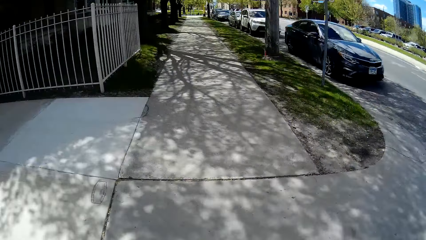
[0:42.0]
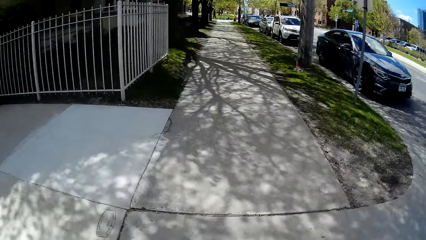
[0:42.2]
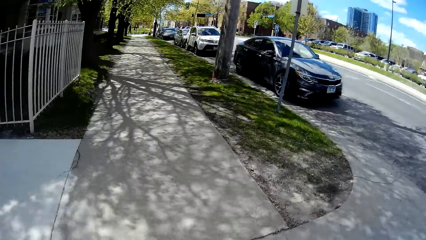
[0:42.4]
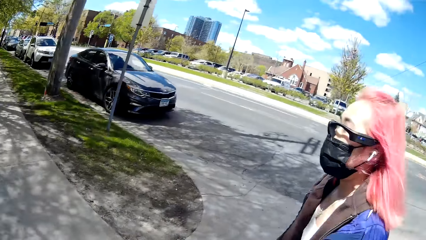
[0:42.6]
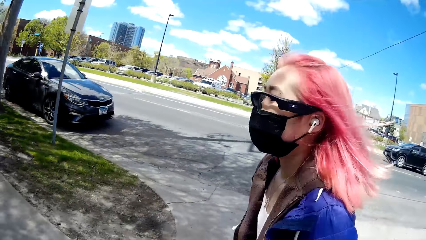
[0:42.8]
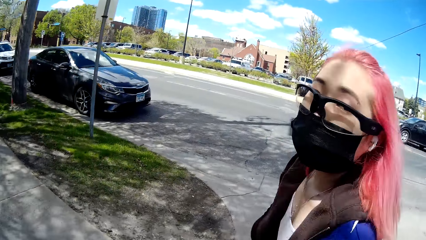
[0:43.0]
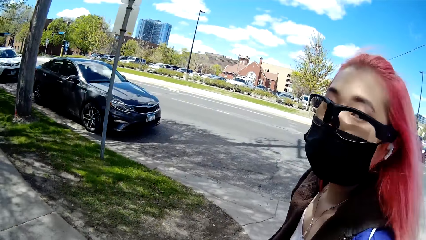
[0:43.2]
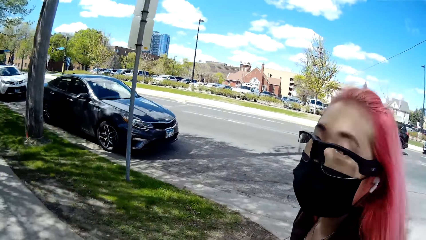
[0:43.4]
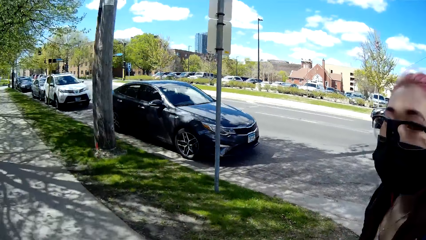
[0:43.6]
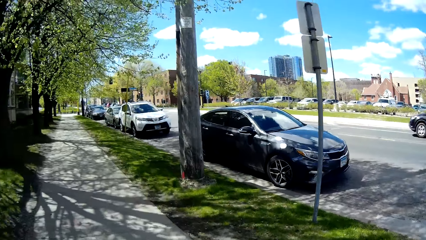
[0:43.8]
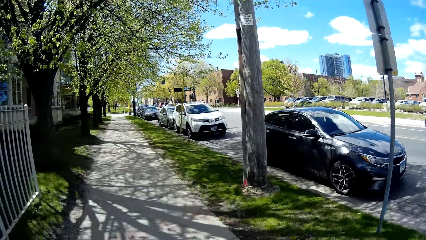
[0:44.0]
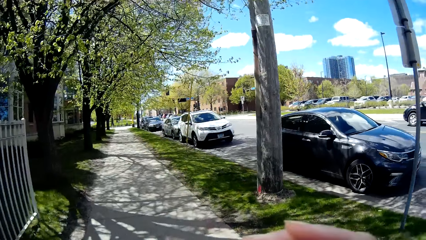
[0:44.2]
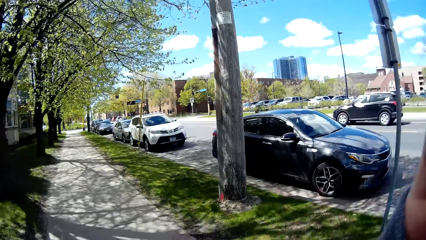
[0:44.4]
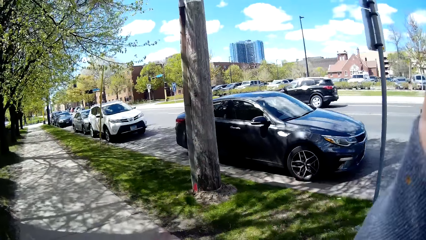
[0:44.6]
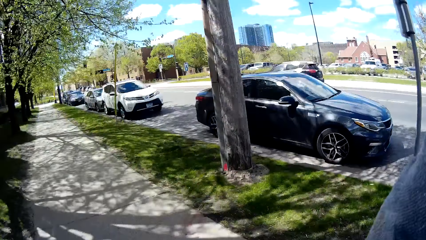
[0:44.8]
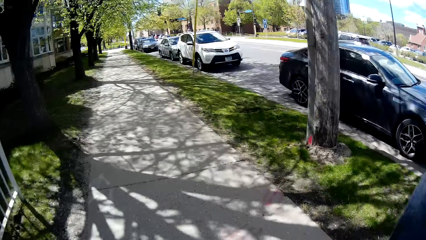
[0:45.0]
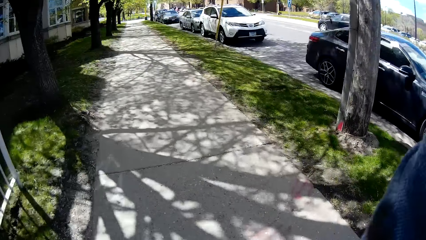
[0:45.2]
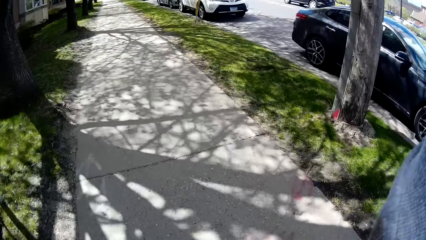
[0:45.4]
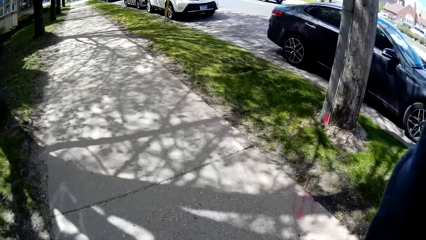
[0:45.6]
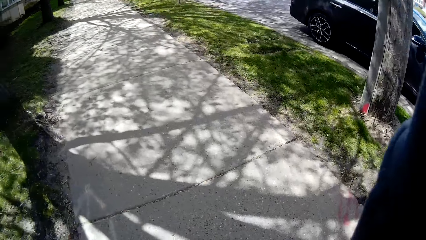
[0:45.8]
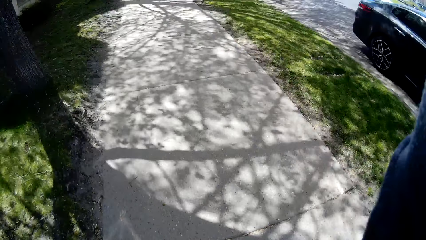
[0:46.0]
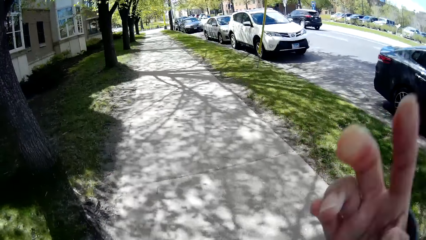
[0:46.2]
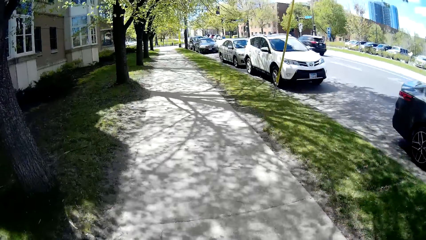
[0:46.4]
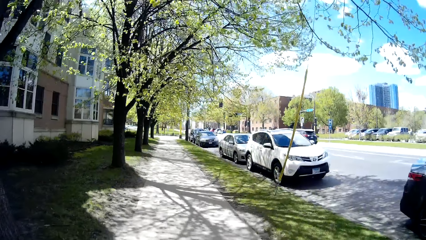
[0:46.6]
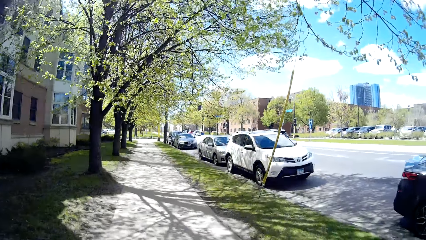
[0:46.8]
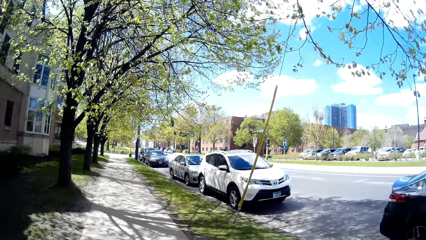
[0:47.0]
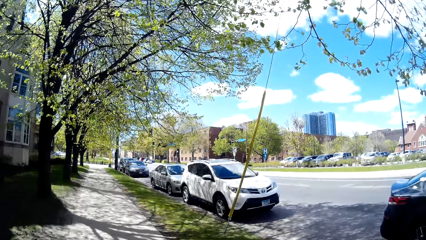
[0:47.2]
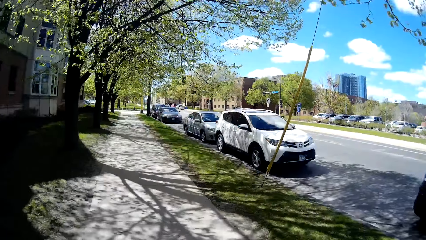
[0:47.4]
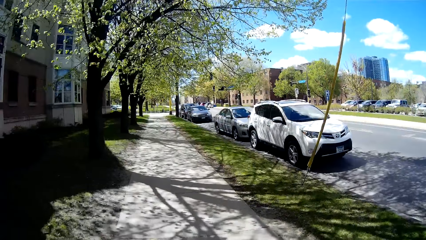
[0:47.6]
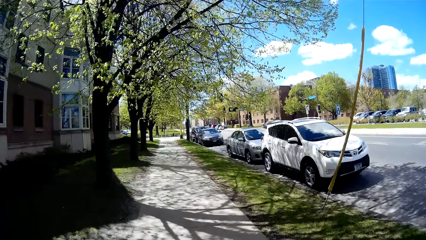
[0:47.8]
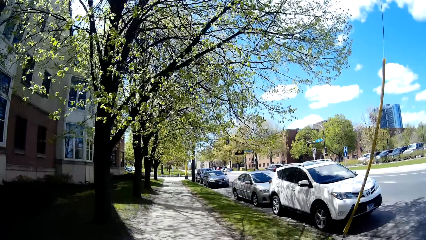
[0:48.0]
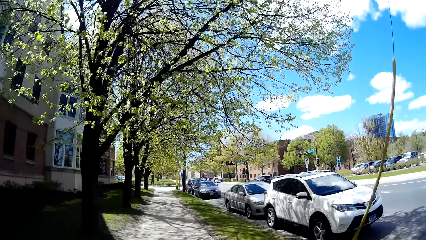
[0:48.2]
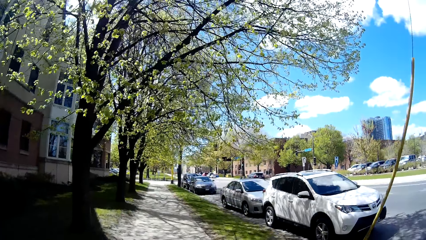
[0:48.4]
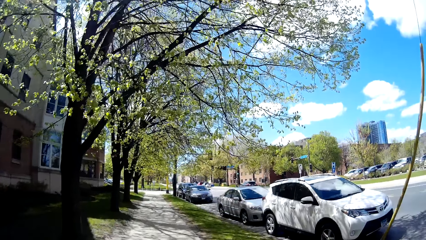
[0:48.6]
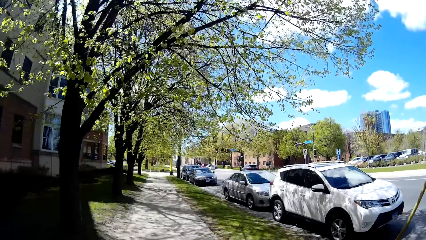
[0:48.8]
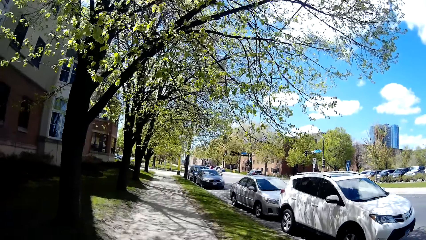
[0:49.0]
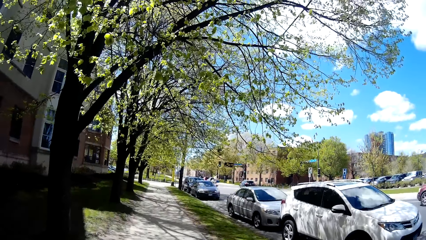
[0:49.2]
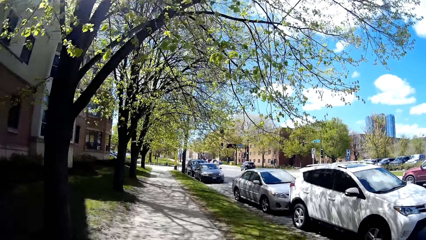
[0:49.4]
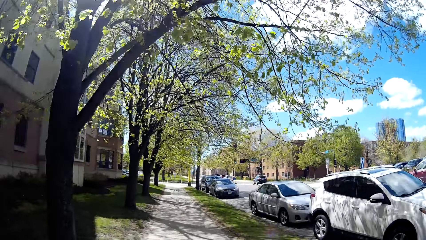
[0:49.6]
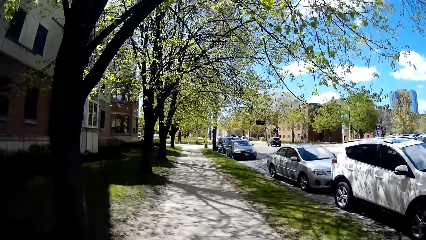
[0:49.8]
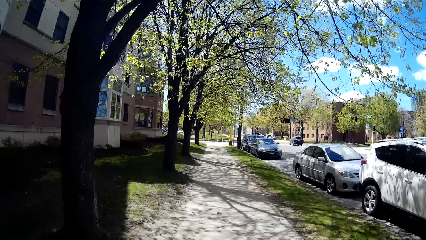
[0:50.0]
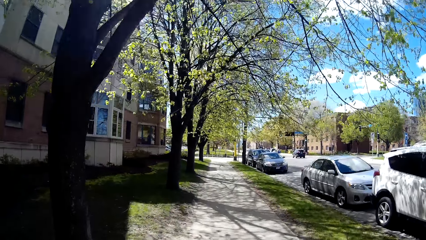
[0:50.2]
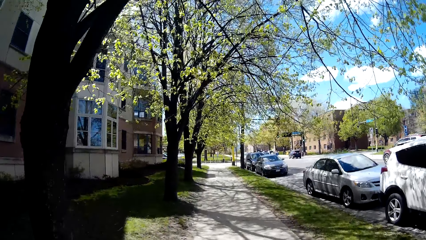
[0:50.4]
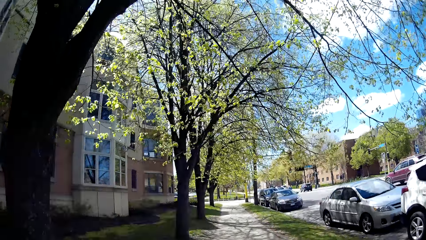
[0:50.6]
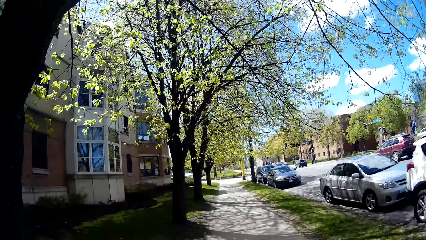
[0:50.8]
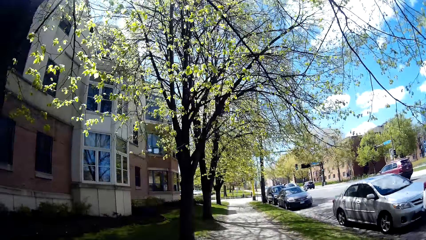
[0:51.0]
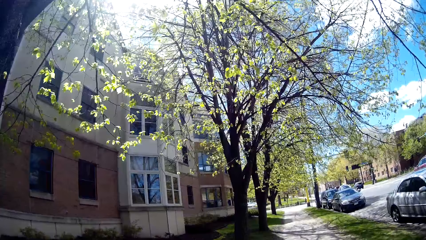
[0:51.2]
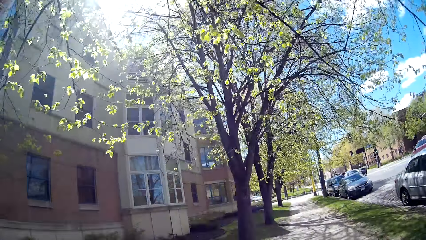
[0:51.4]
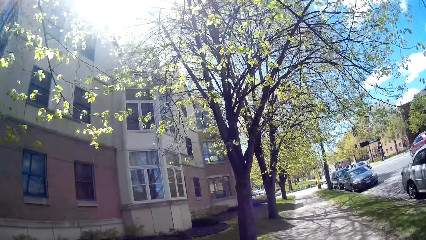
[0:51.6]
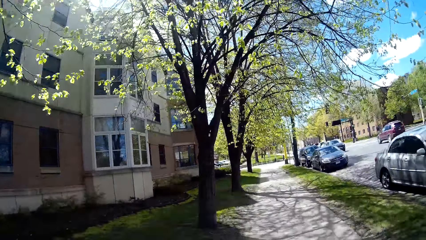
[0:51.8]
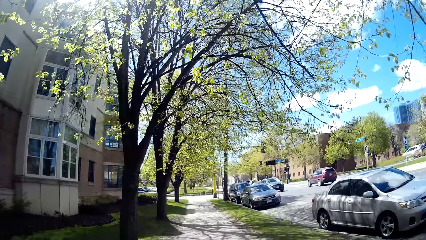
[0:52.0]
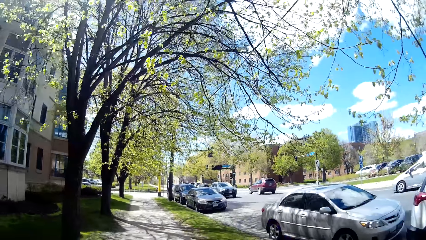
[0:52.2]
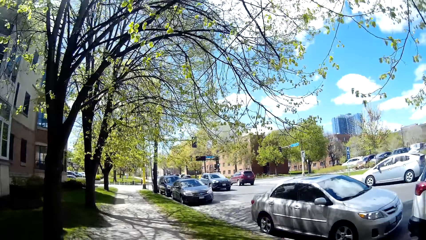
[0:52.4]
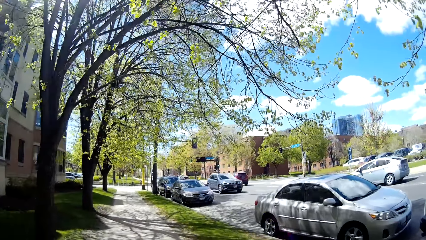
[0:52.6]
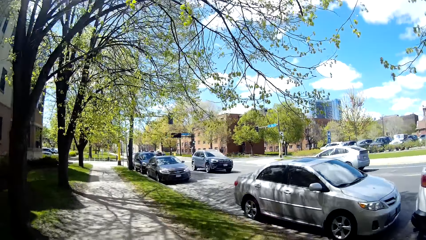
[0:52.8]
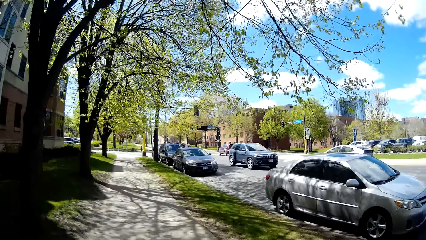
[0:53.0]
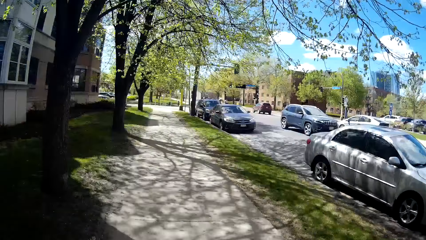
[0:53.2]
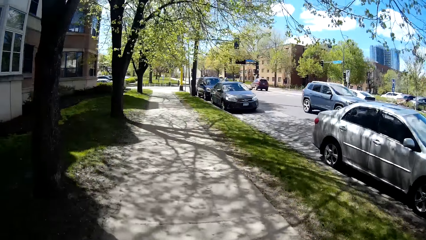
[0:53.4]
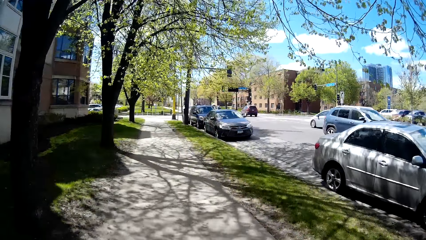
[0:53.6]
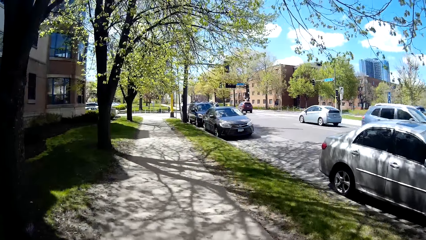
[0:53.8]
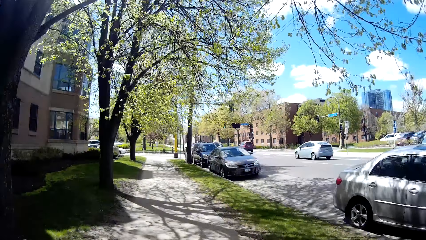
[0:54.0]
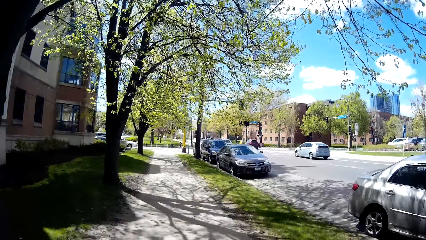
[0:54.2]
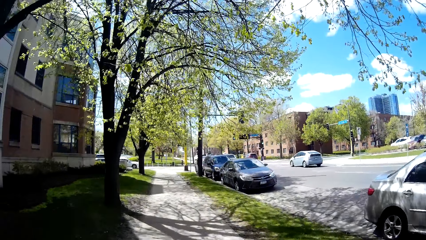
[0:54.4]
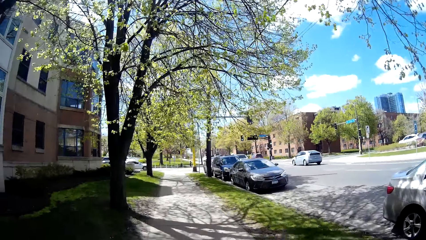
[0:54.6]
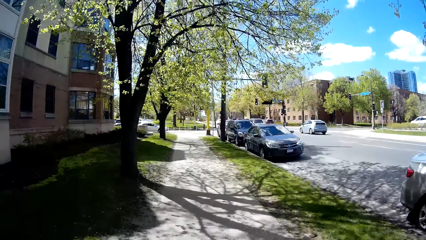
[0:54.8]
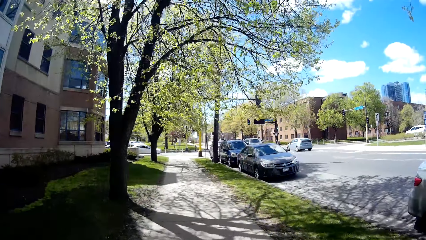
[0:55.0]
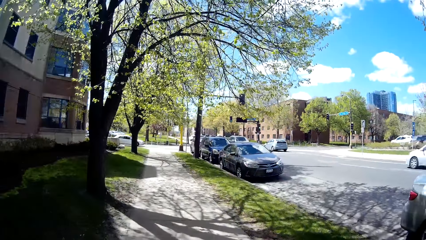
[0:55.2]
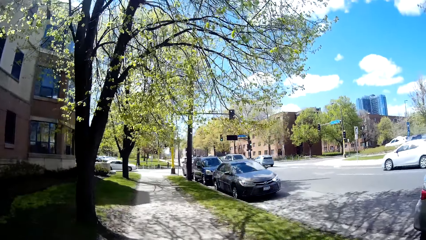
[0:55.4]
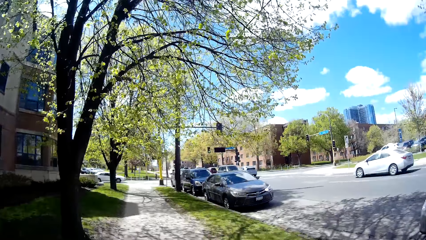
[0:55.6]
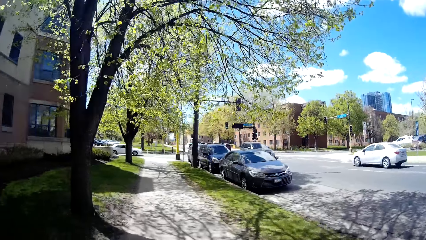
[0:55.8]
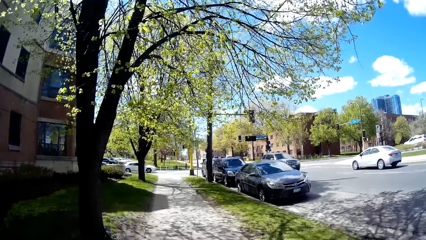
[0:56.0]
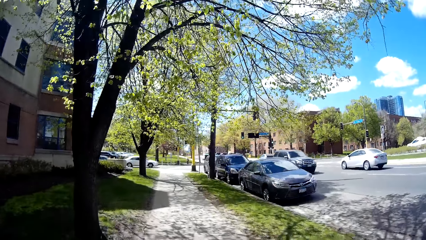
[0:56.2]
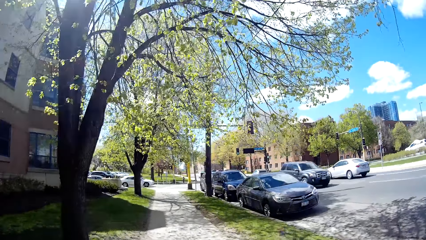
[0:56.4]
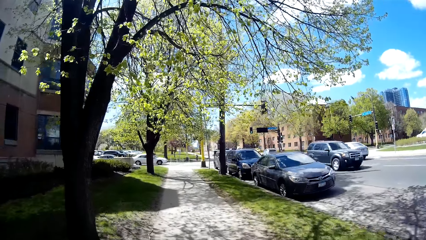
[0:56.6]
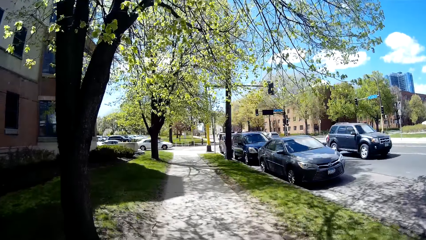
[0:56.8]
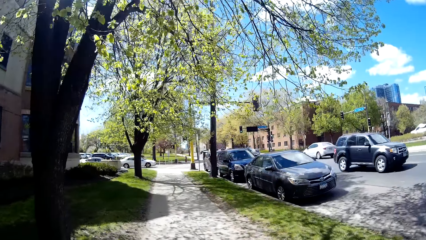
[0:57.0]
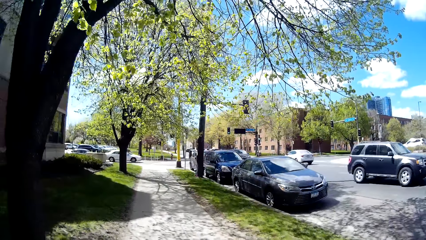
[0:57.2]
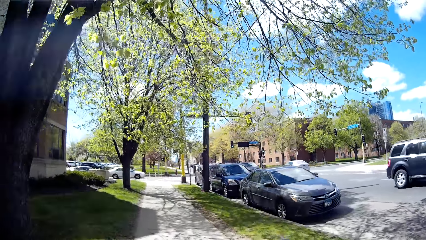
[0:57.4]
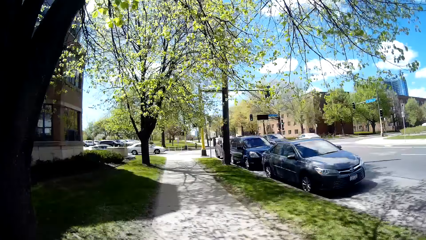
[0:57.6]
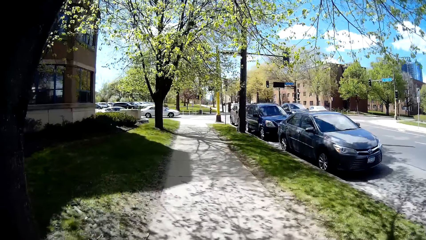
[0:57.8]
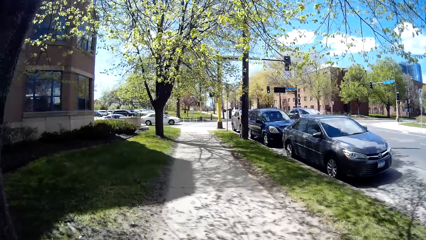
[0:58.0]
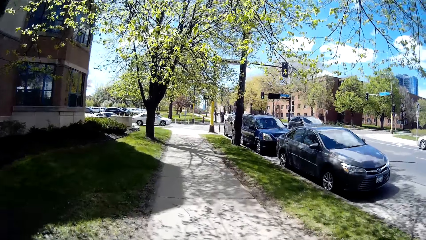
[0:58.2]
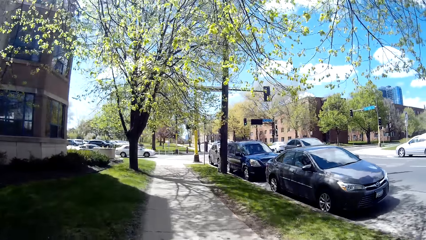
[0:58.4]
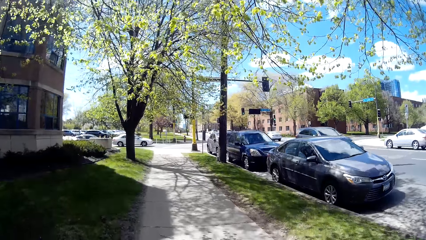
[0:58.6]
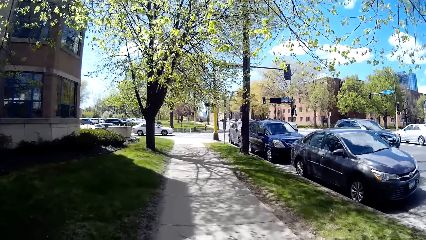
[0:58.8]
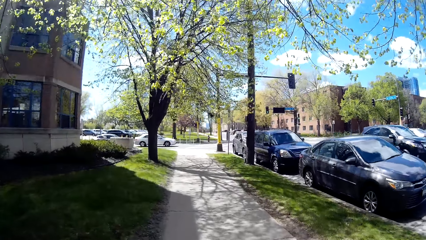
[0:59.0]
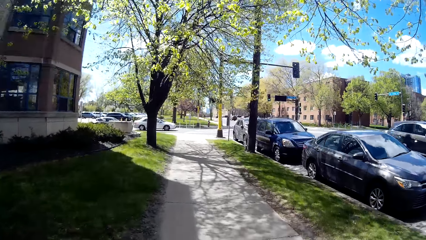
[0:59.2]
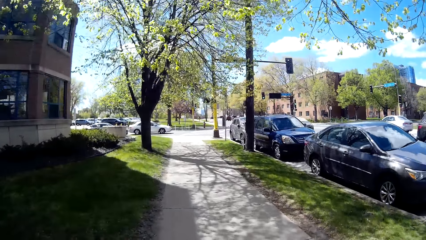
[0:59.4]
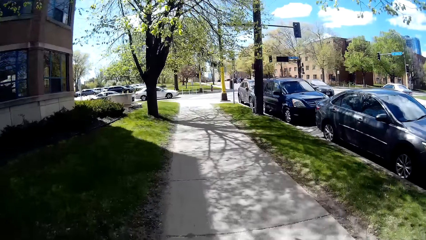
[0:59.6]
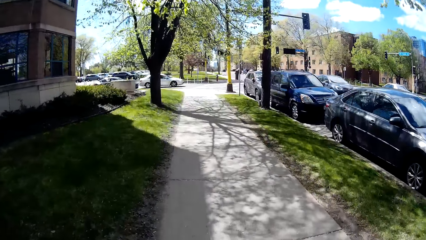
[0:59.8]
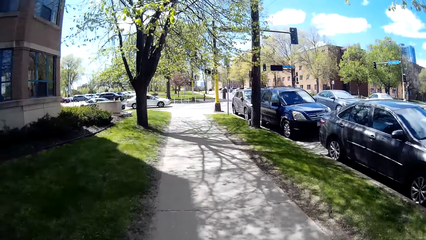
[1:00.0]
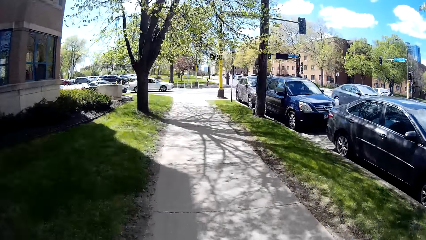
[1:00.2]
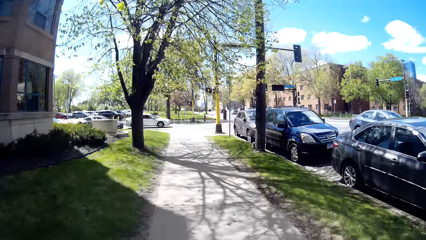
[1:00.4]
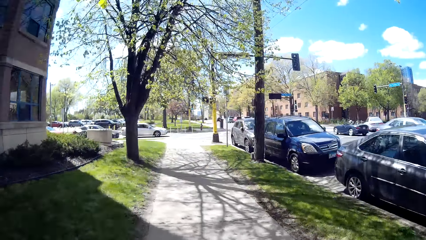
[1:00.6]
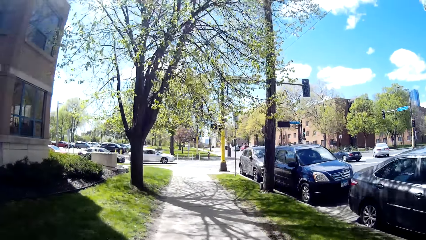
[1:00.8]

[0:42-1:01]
A woman speaks to the camera wearer. The camera wearer walks on the pavement and looks at the woman. The woman touches her head with her right hand. The woman brings down her right hand. A blue car drives past the camera wearer. A black car drives past the camera wearer. A black car drives past the camera wearer again.
